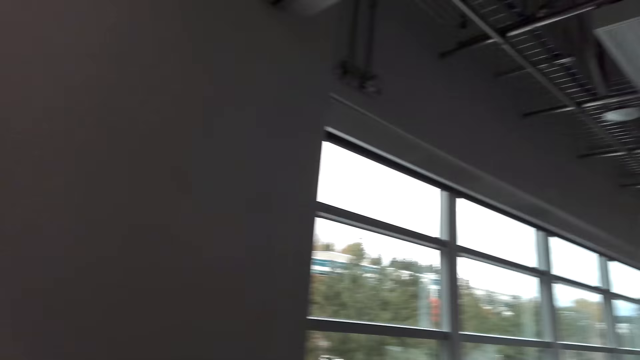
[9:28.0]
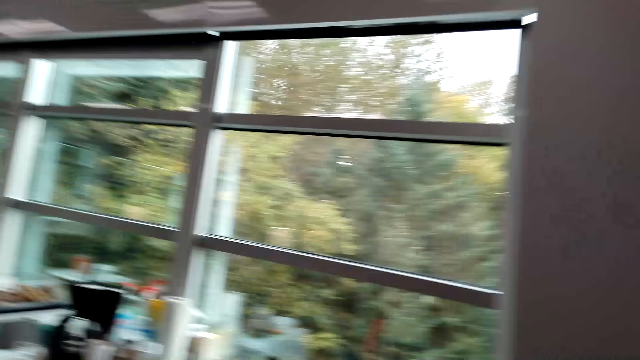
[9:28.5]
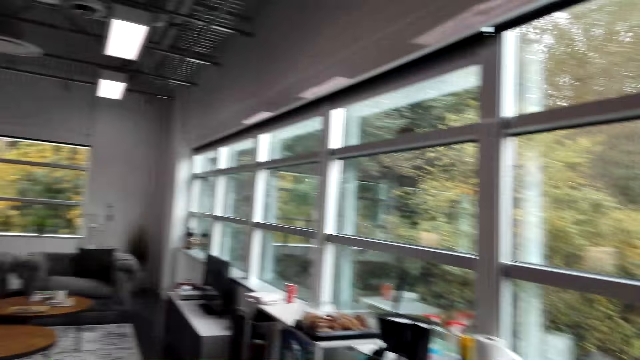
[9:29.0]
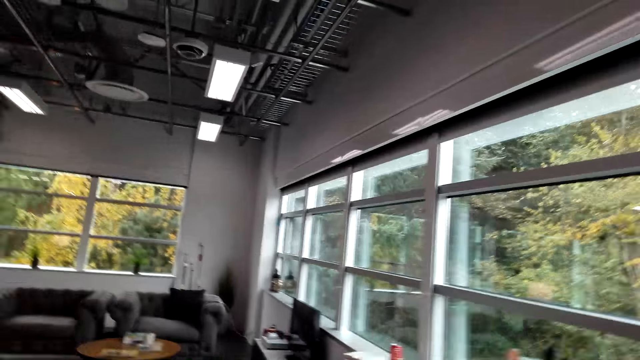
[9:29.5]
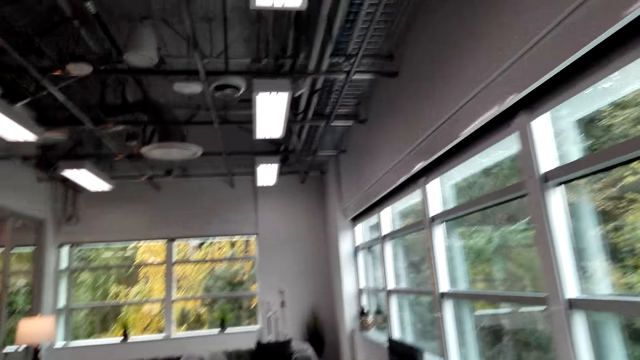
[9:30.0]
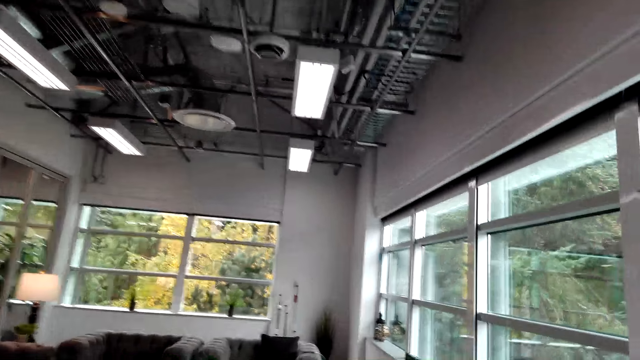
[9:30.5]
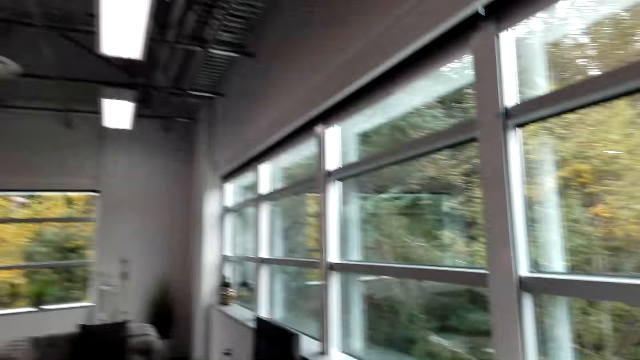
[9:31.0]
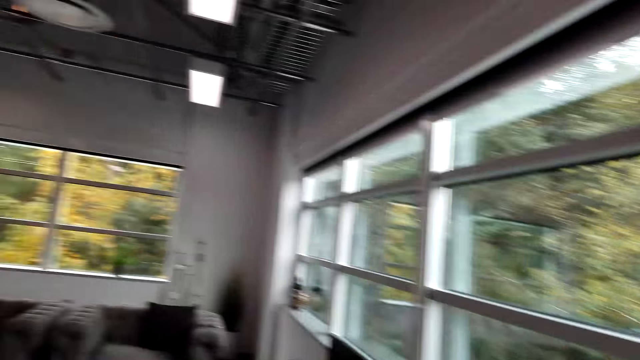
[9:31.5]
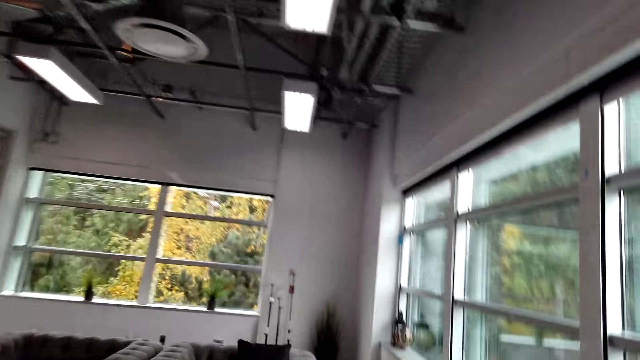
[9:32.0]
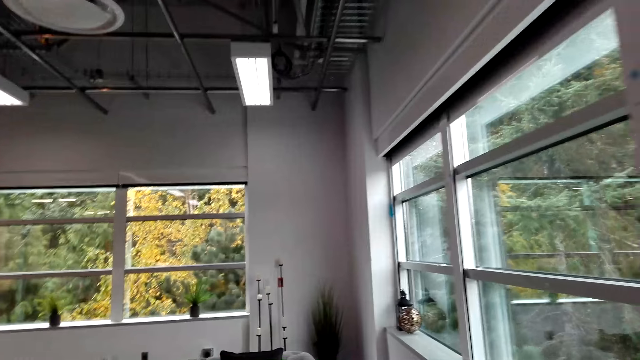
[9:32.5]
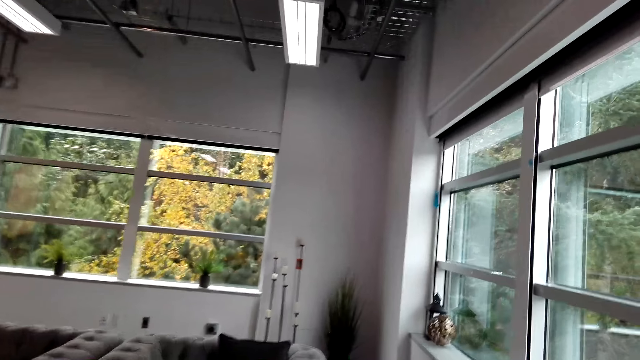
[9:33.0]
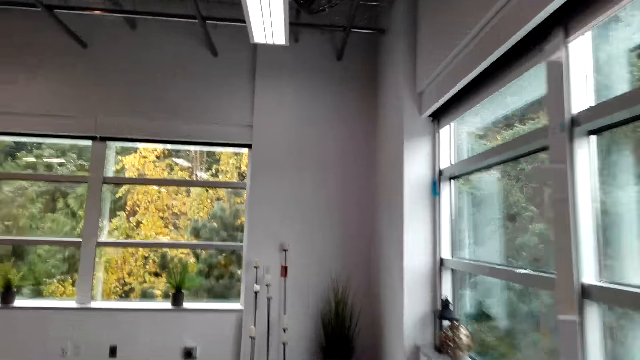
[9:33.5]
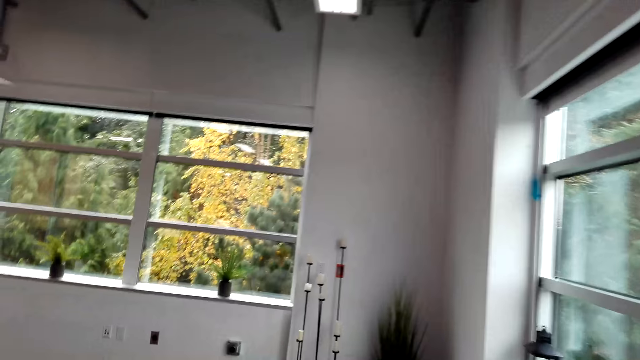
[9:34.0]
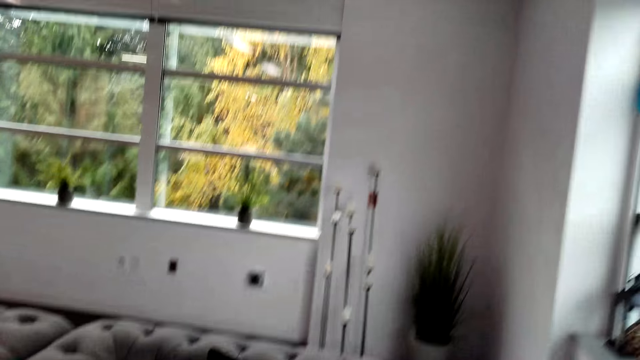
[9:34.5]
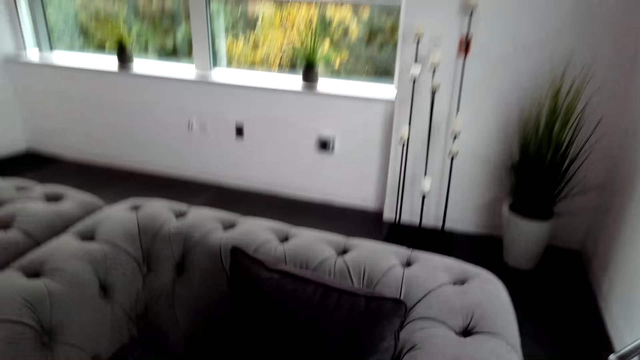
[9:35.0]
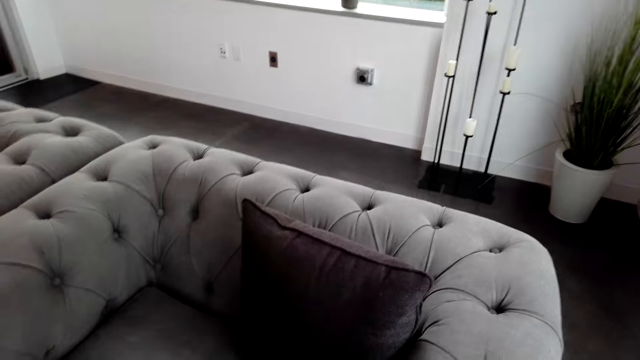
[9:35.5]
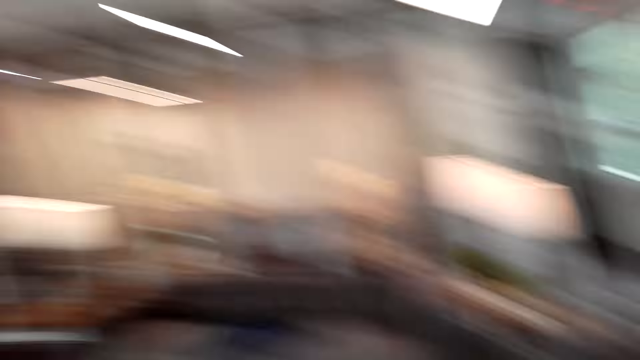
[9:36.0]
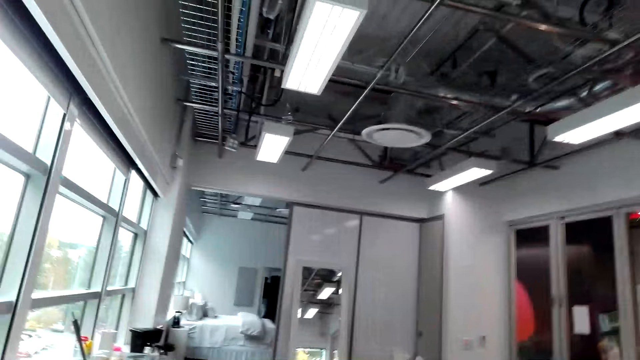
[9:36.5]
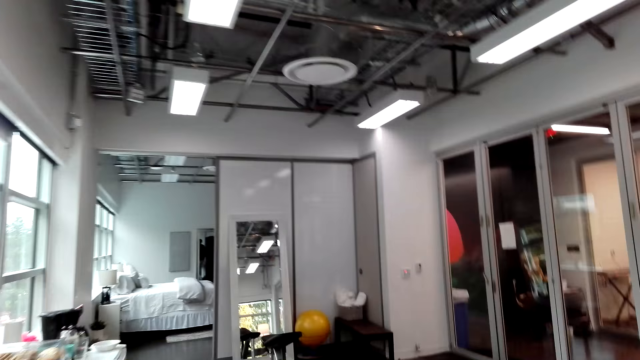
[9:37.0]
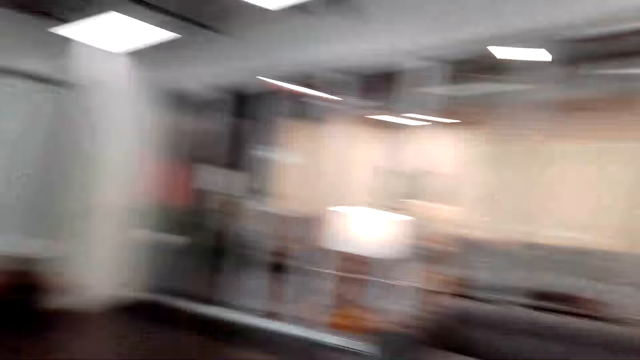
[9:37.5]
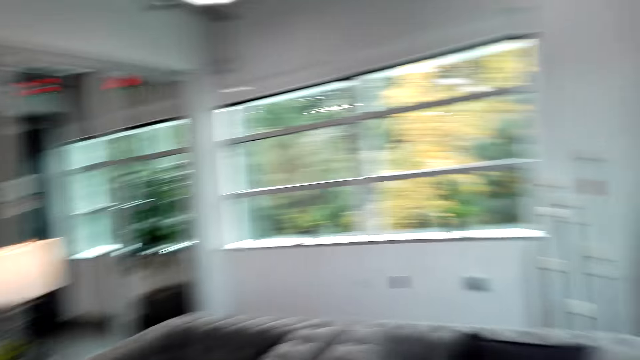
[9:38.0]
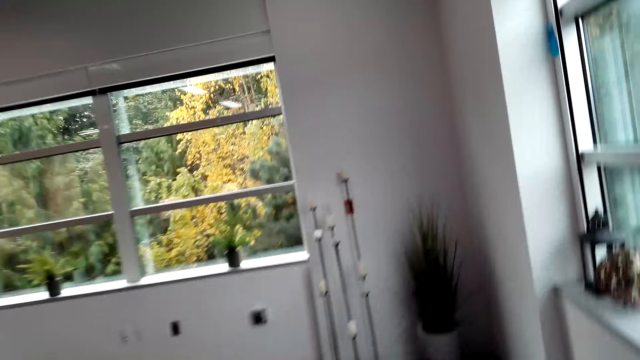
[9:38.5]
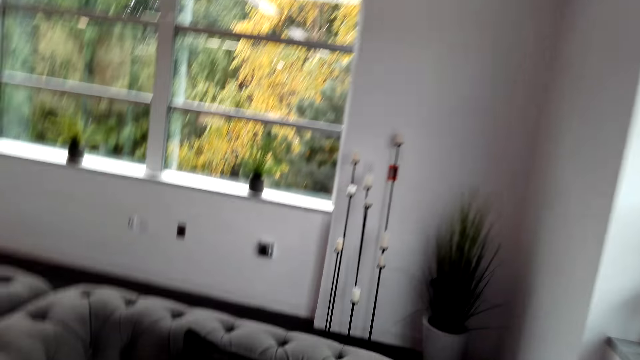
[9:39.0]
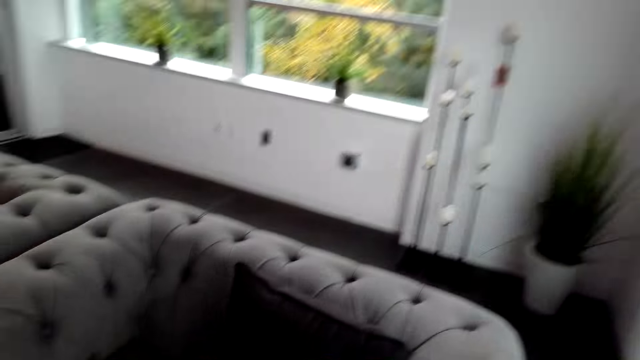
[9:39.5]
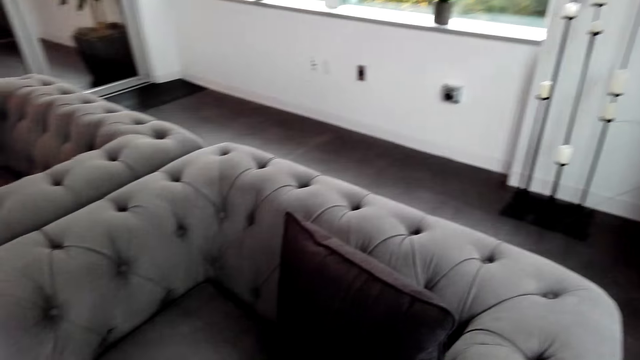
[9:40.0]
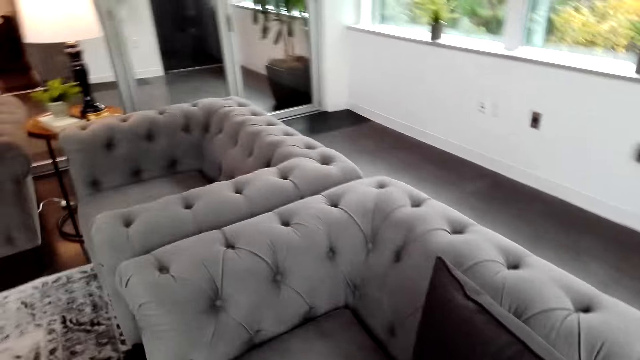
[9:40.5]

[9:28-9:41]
The camera wearer walks around. They look around. They turn around.

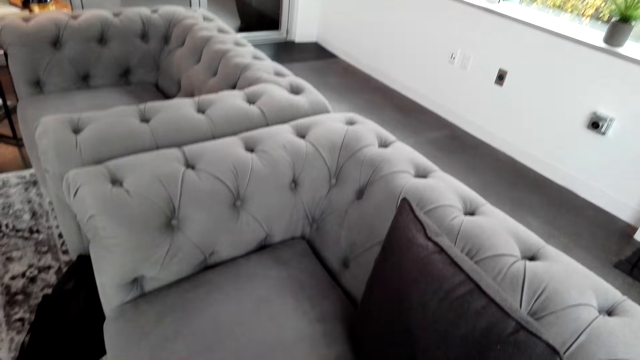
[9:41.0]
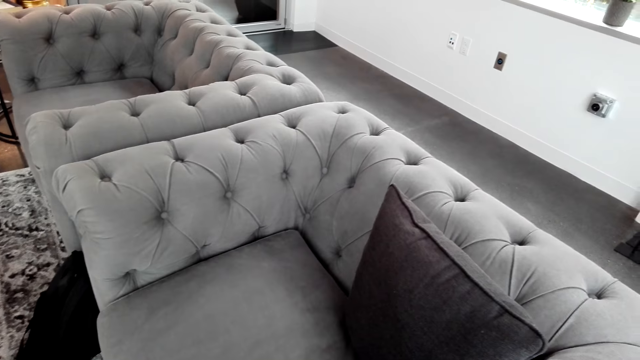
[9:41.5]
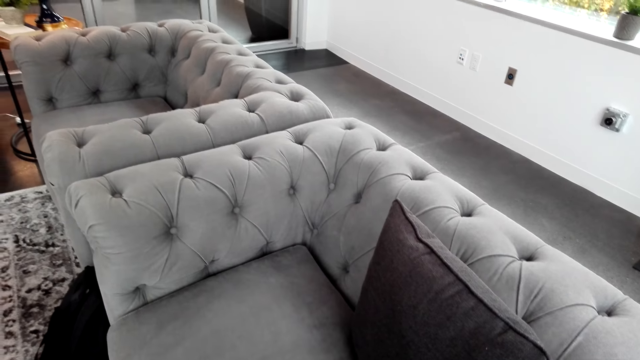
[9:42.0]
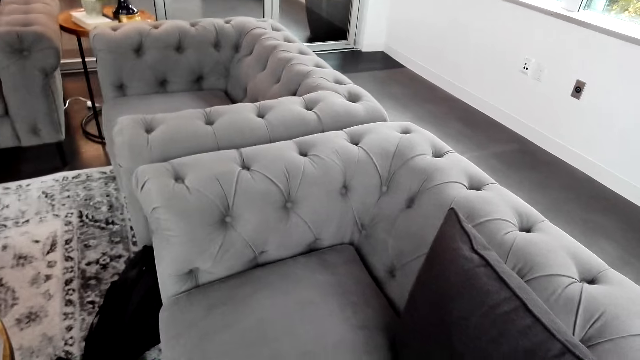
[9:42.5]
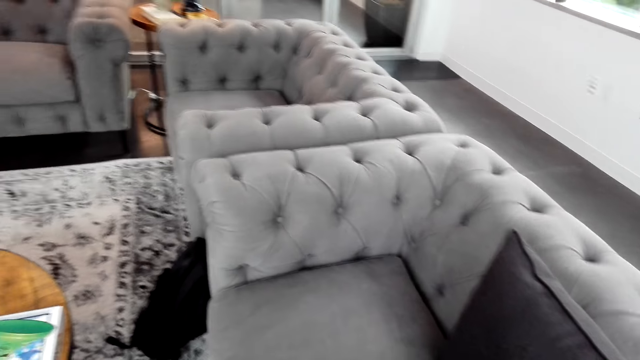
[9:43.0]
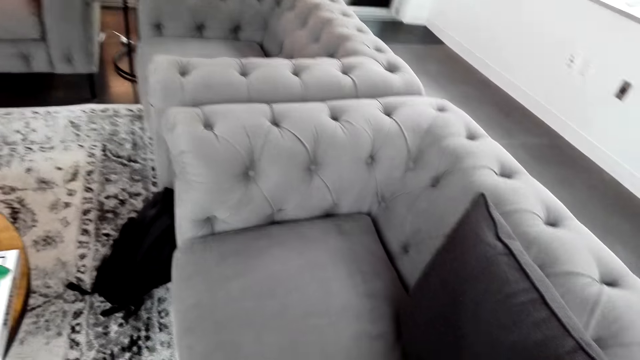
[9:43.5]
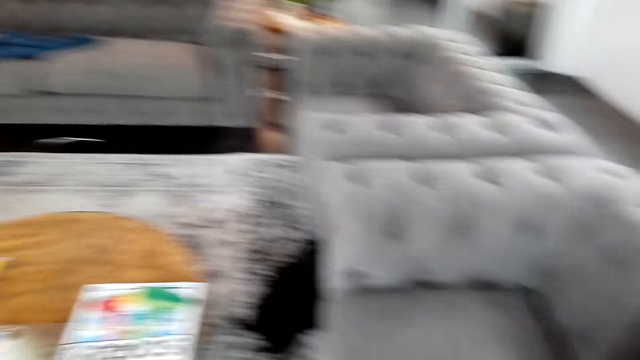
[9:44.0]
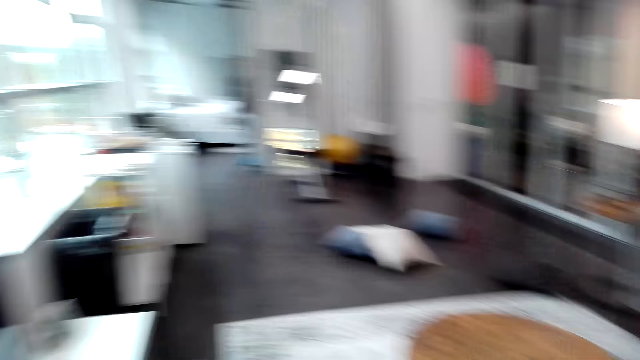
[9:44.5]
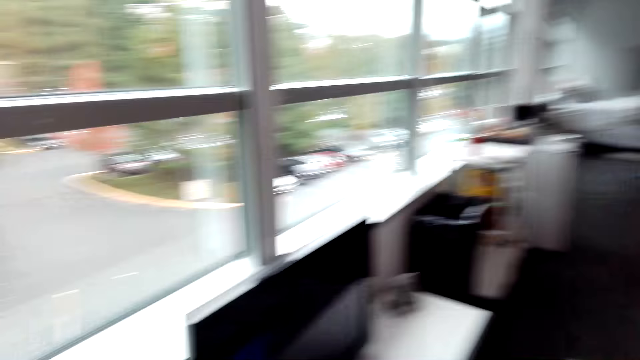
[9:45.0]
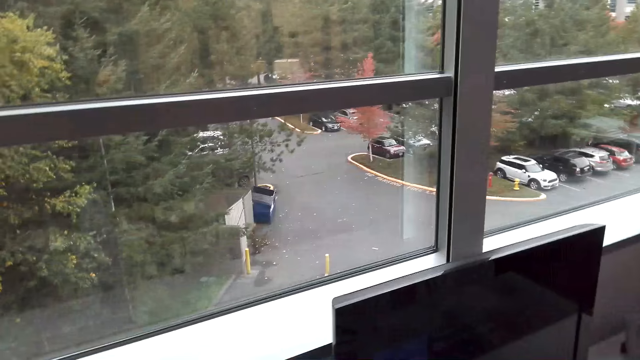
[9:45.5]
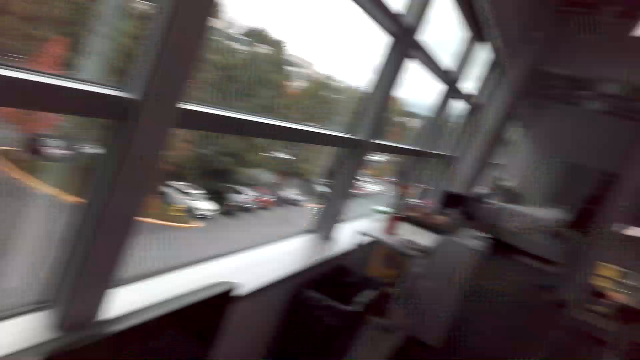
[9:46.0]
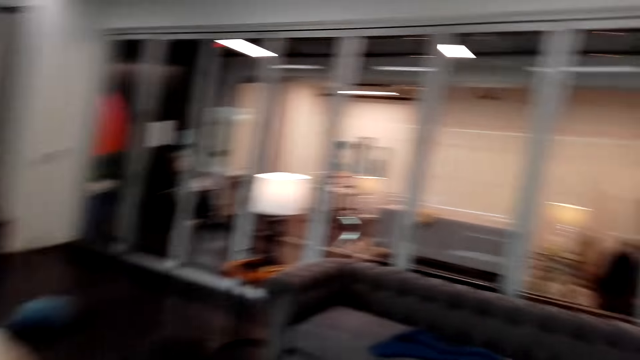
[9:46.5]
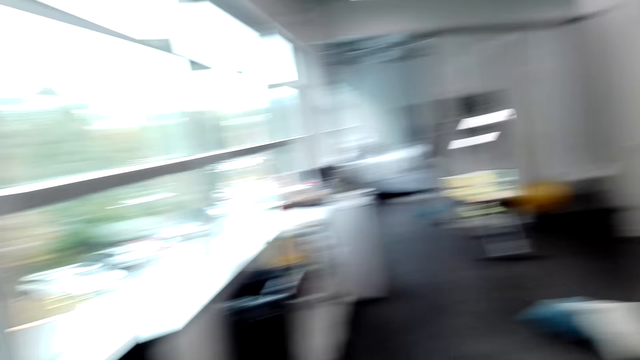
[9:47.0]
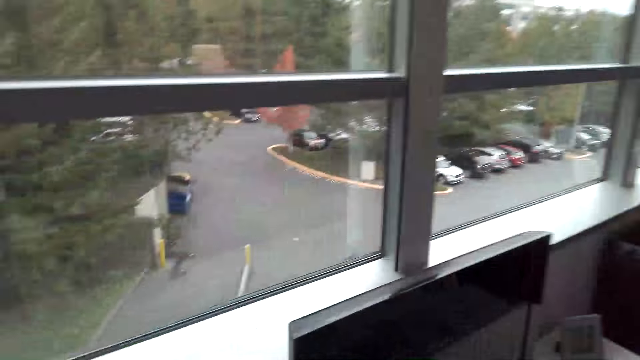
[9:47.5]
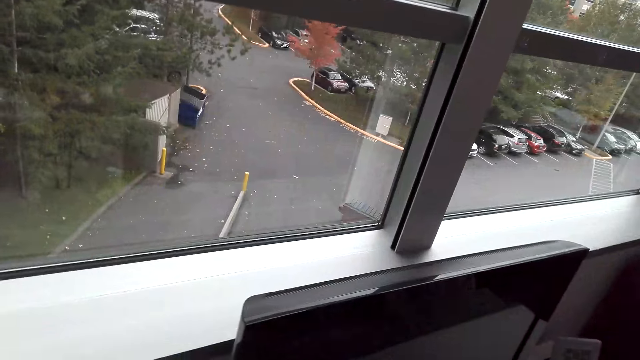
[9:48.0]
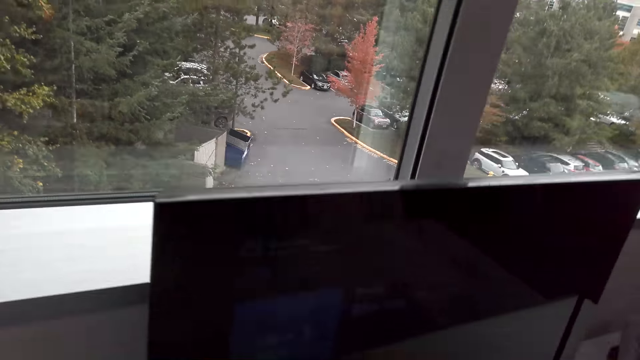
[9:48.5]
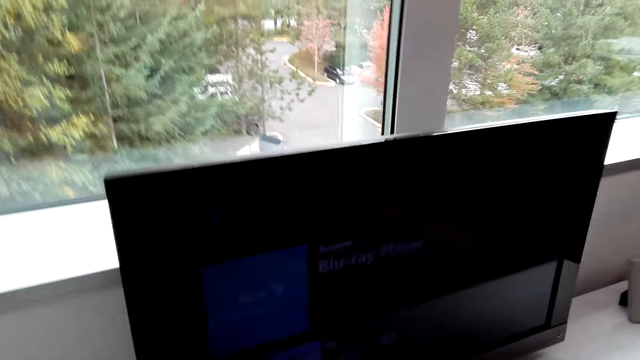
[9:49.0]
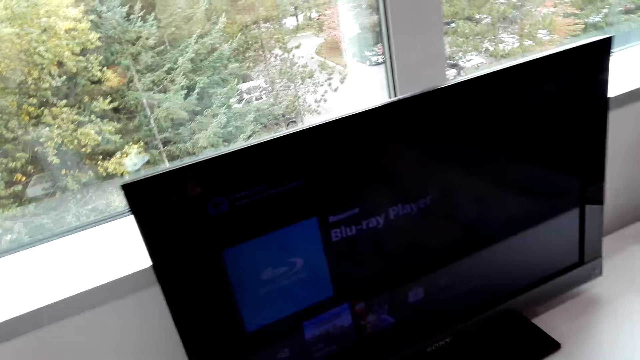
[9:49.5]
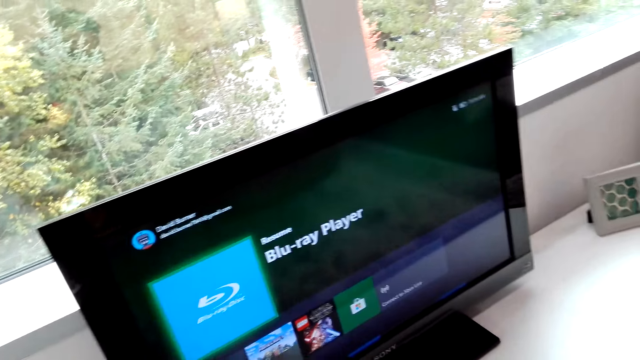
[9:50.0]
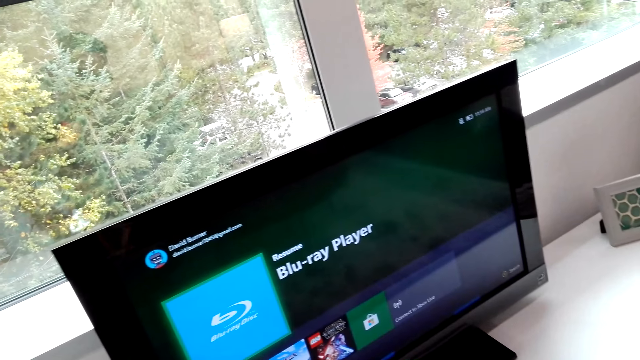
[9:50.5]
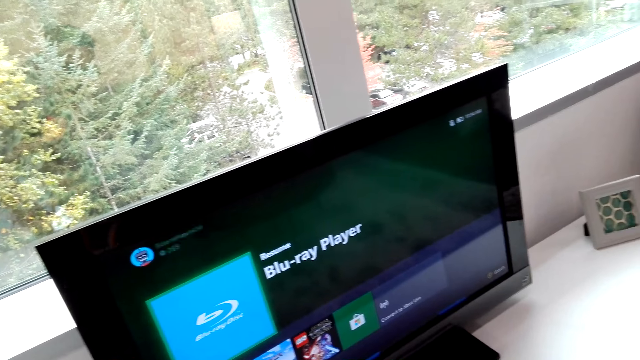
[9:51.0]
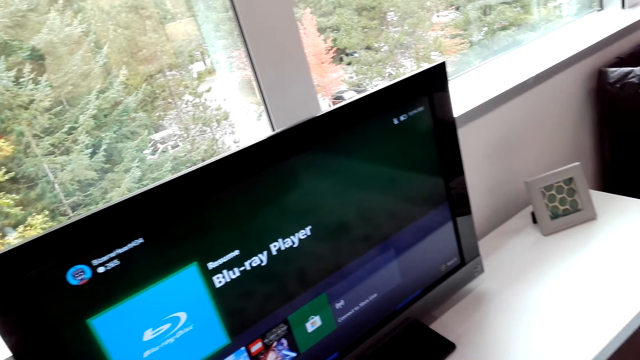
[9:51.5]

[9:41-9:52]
The camera wearer turns on the television.
